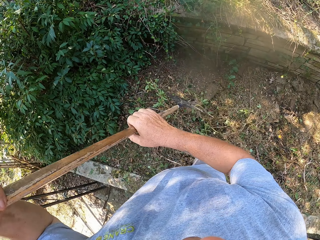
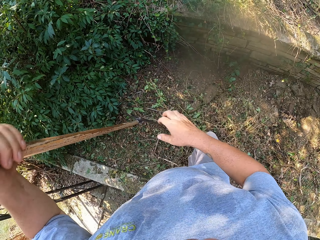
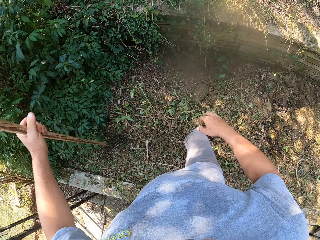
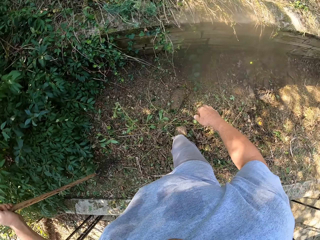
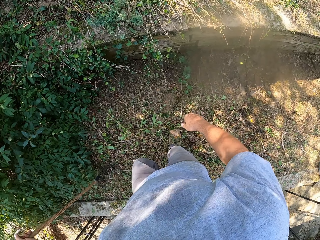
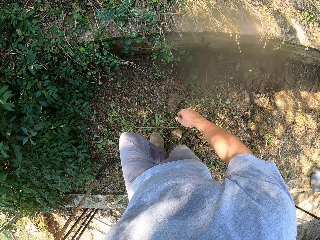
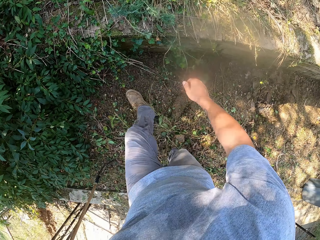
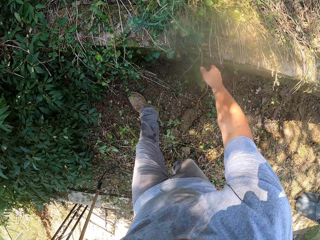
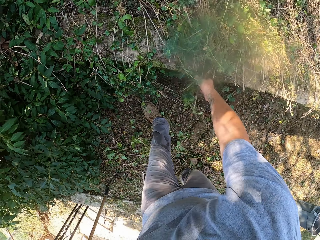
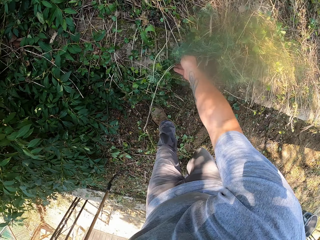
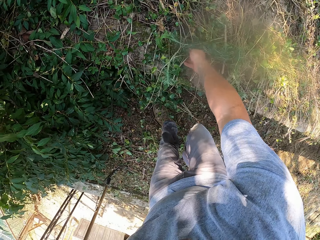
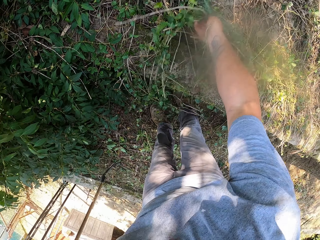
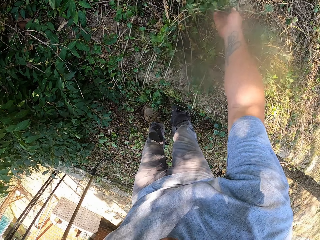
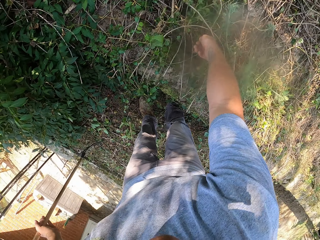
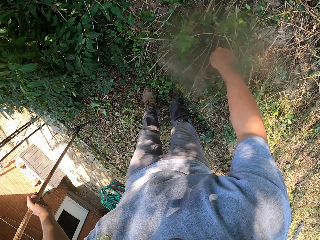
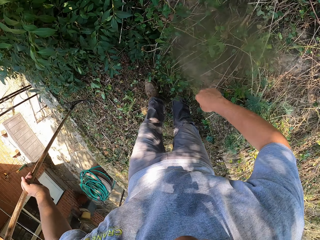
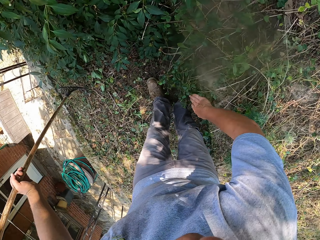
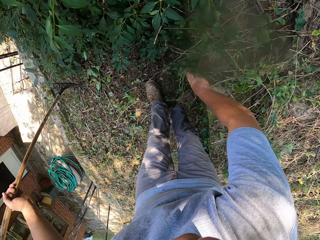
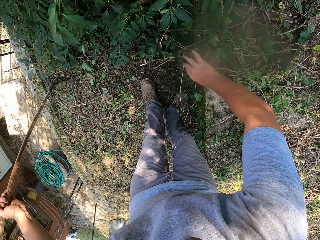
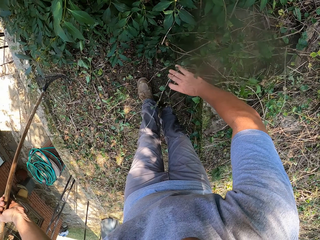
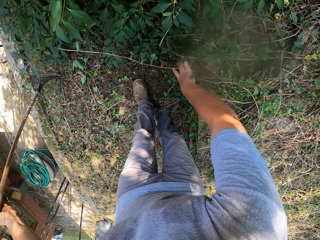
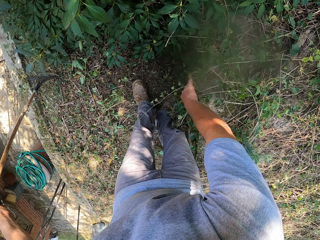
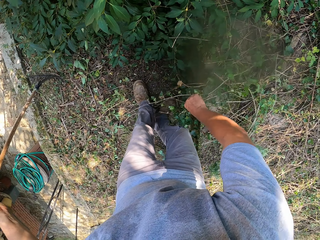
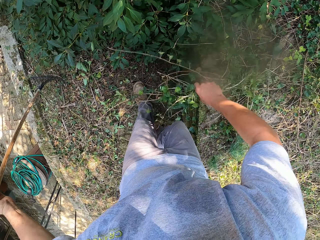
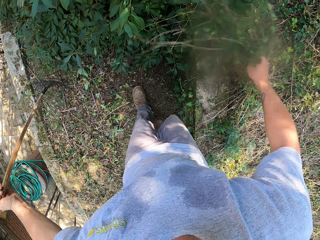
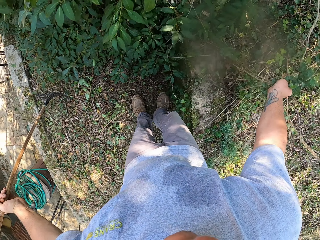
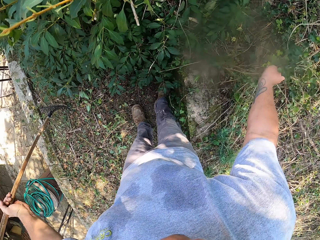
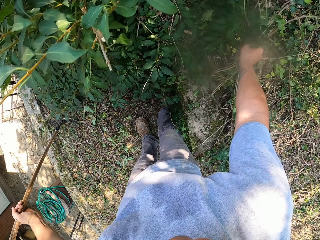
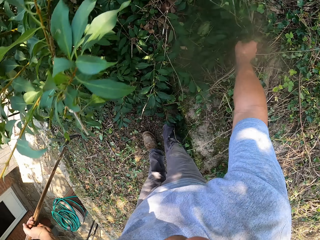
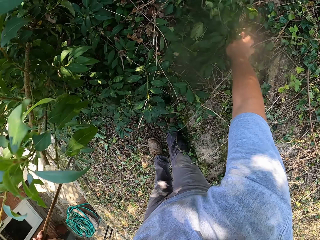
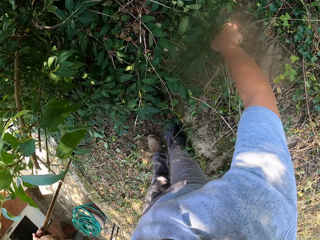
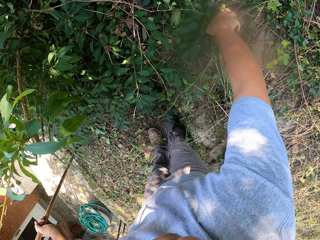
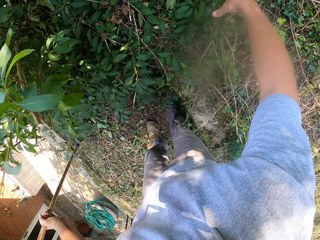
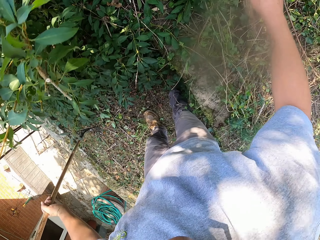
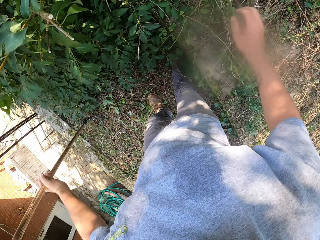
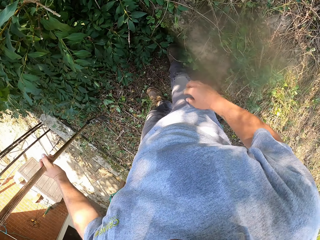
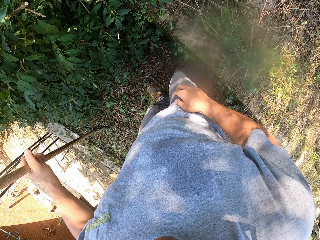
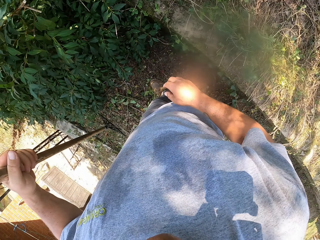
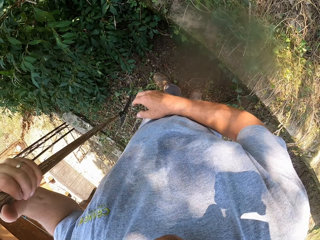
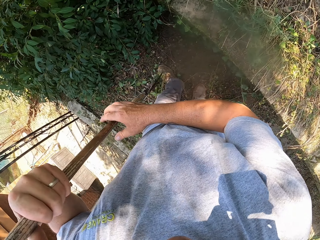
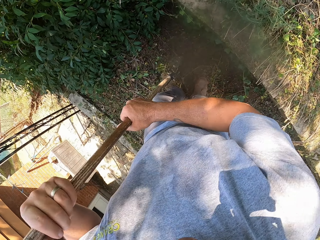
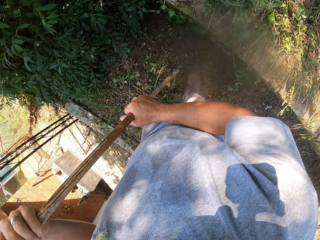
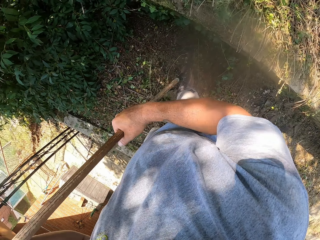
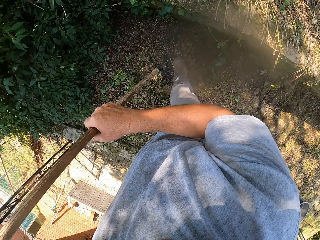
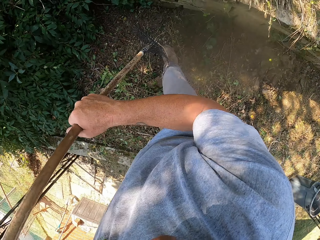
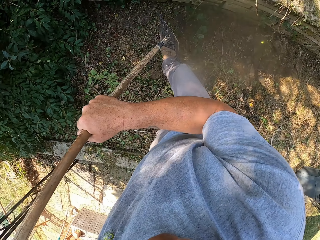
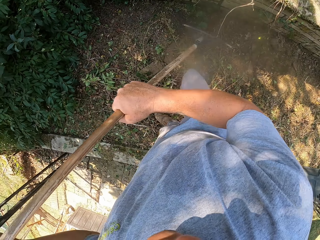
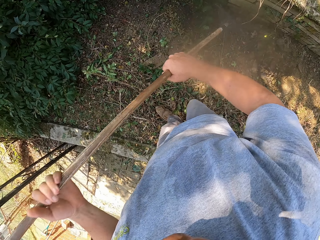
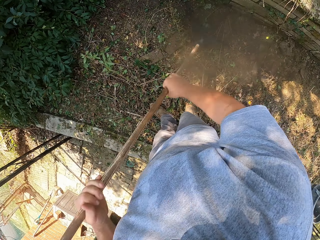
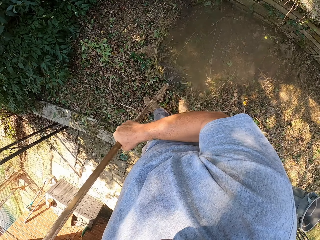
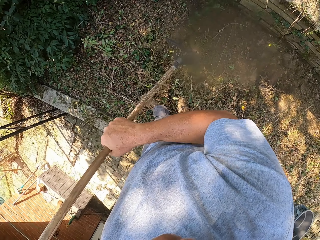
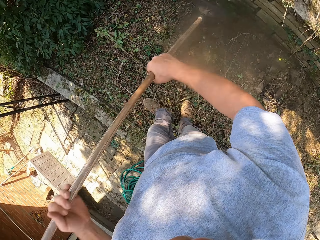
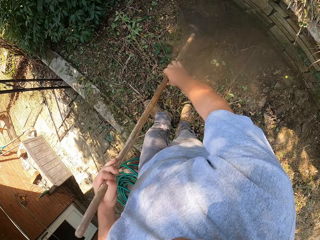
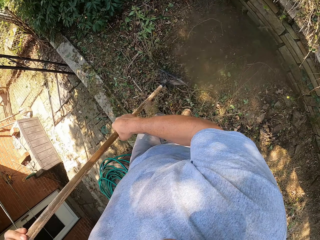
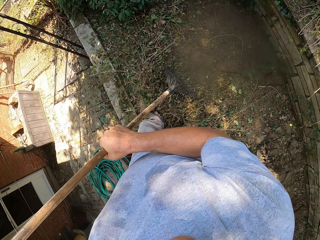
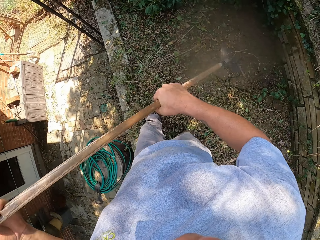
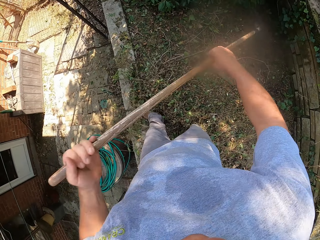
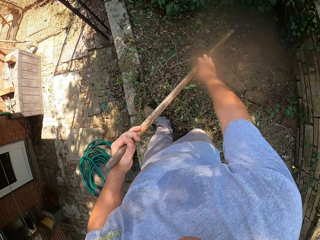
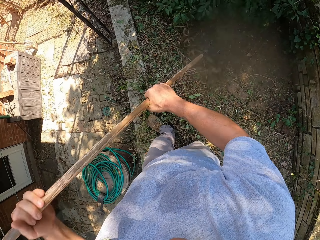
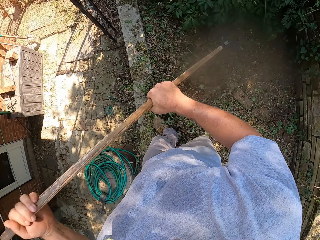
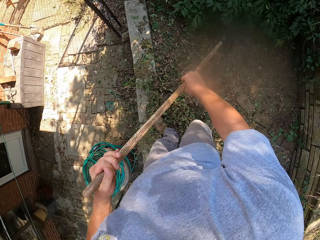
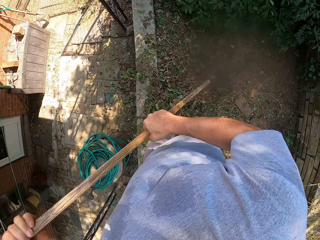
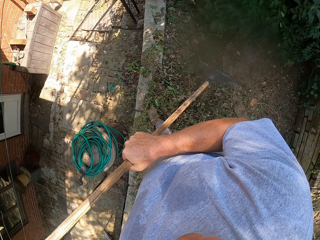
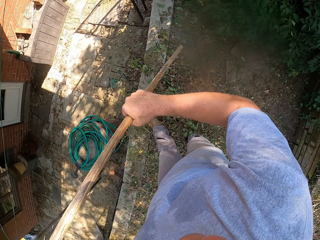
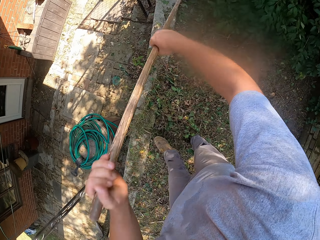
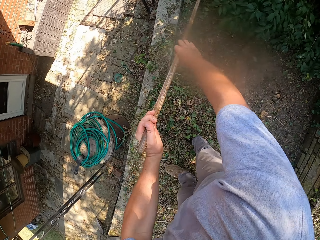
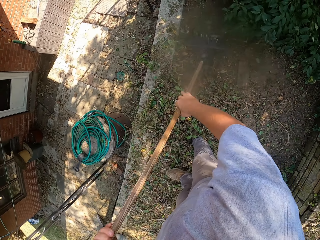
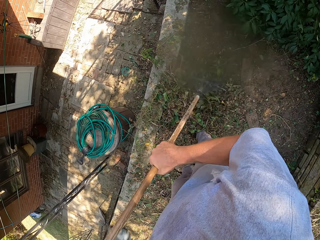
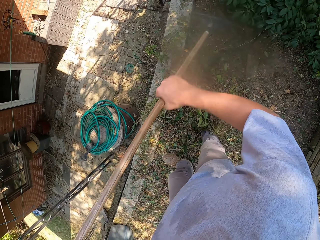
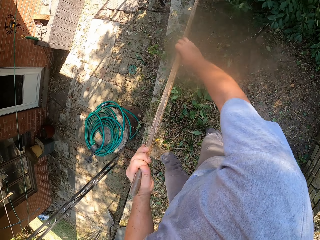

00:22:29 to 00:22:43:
The camera wearer pushes the plants. They walk around and adjust the plant. They sweep the pavement with a rake.

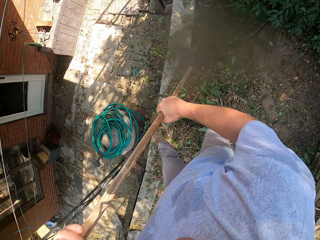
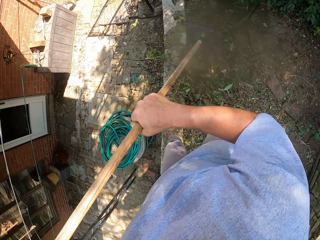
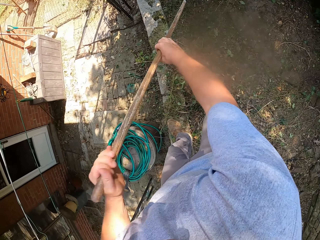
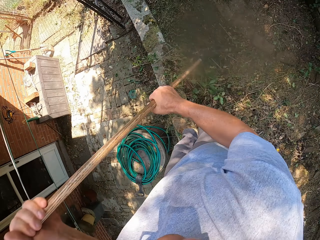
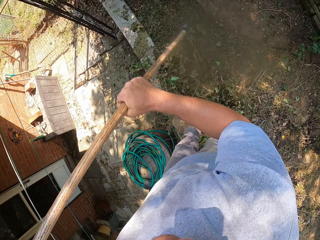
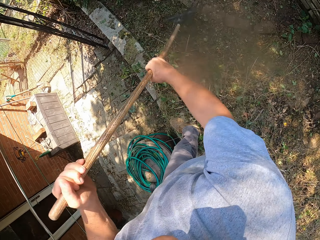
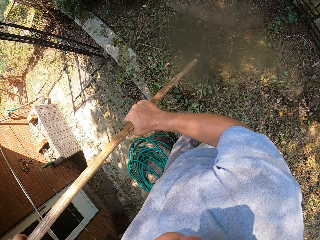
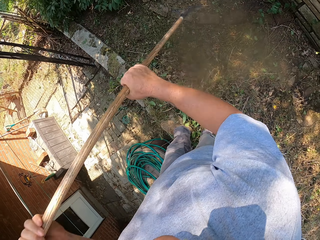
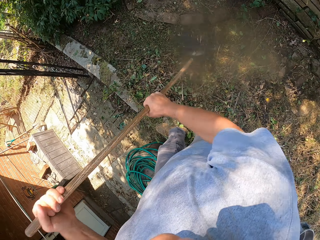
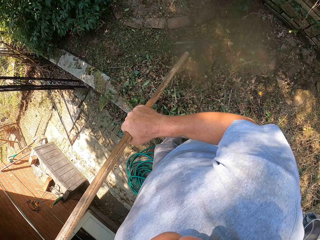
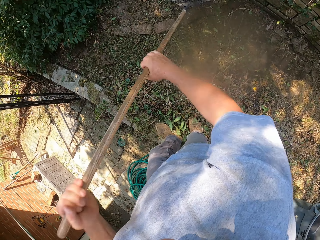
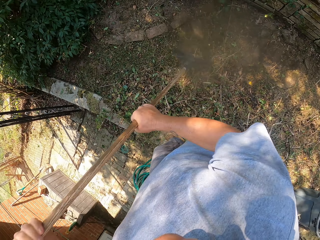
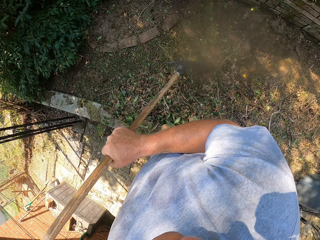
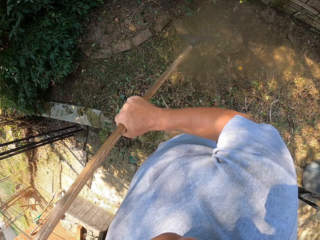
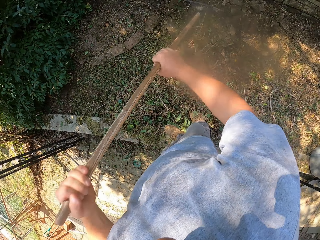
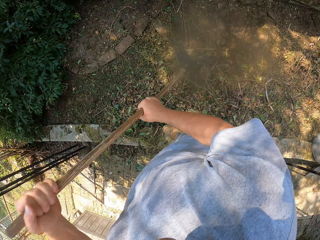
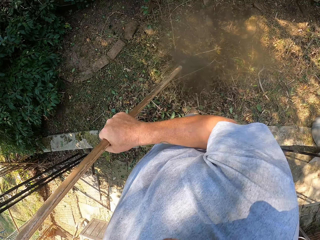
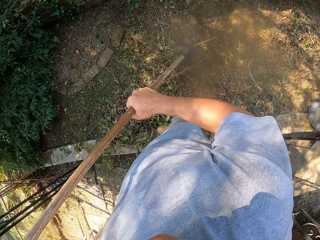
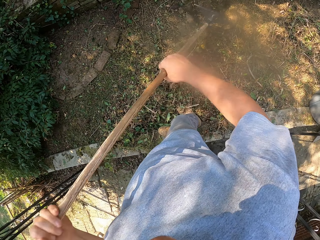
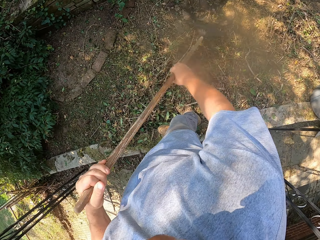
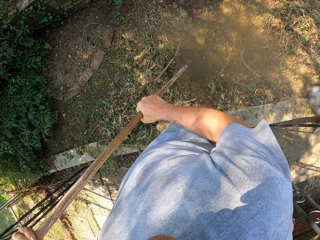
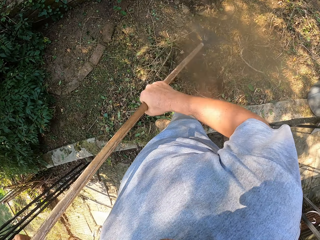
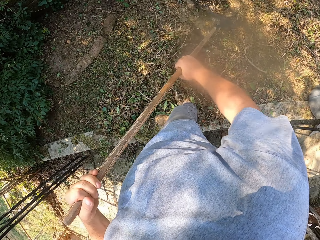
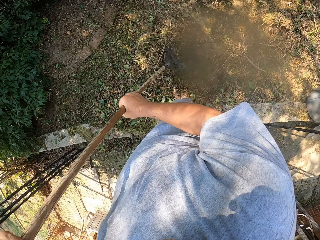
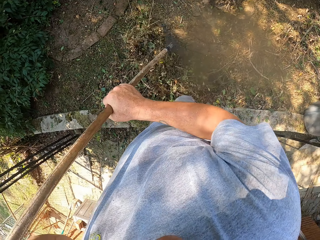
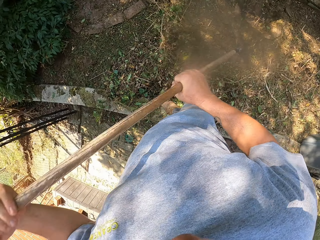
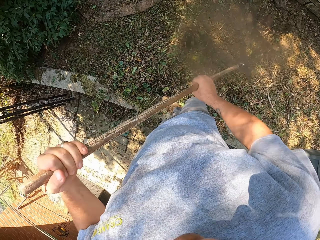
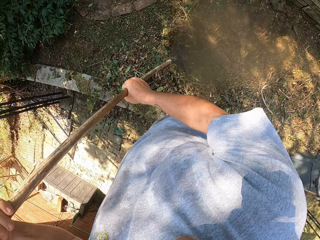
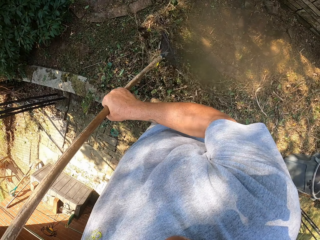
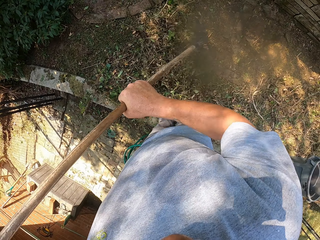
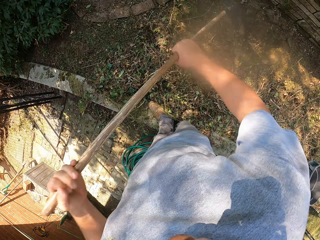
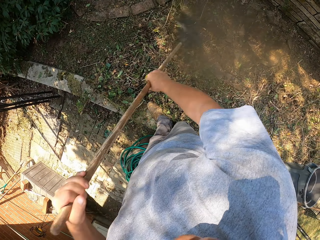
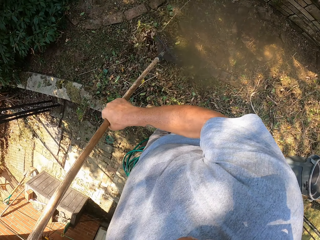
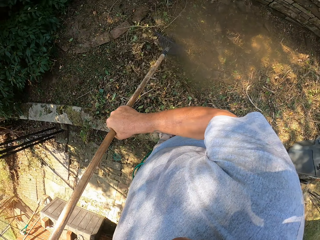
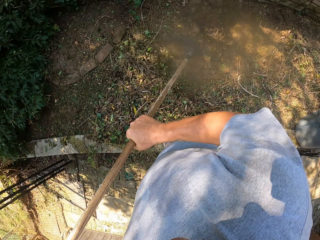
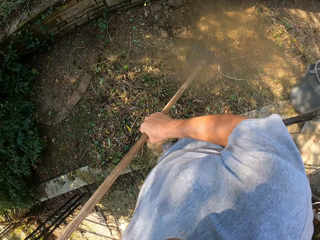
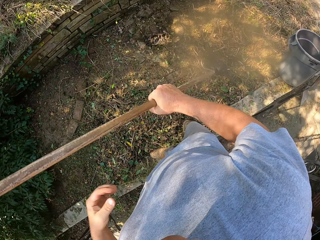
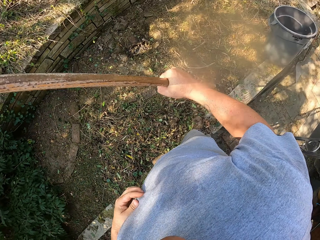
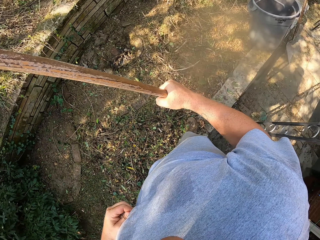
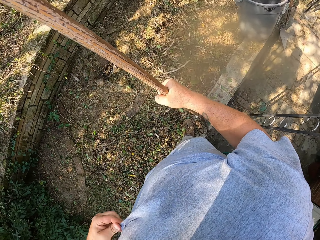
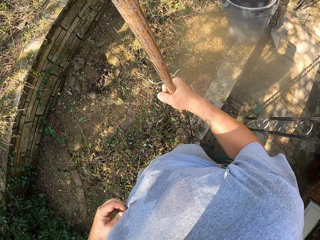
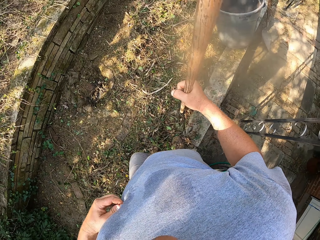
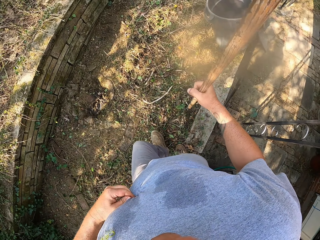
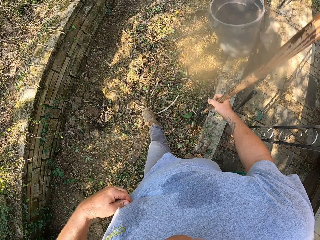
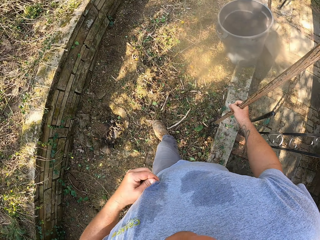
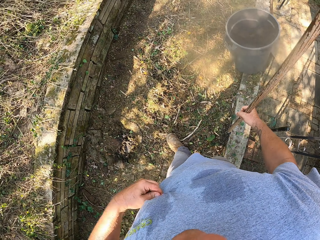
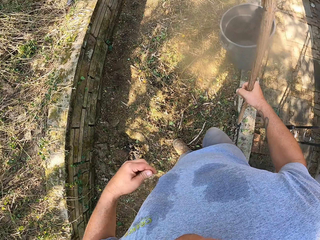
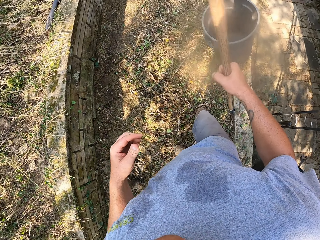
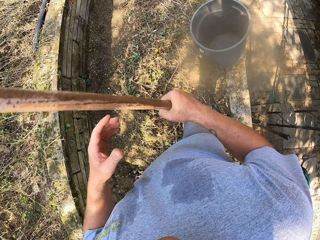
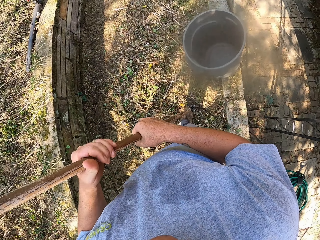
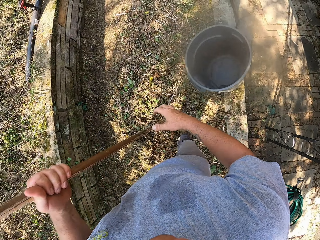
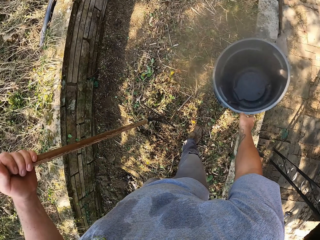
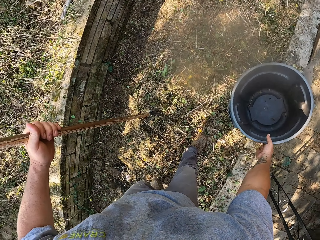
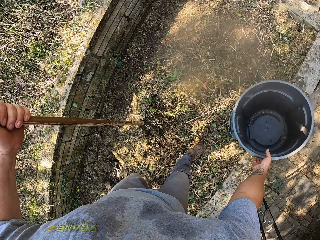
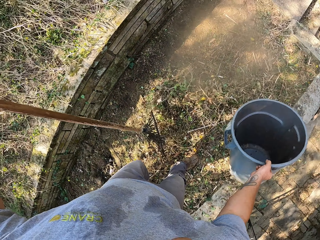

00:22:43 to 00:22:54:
The camera wearer looks around. They stand up. They walk on the compound.
